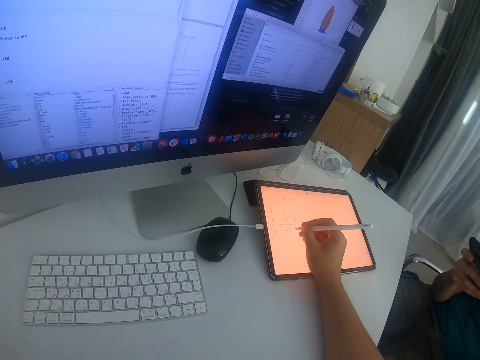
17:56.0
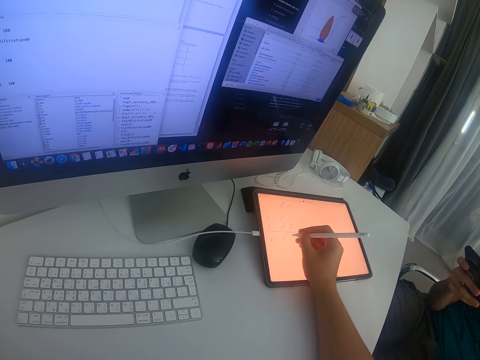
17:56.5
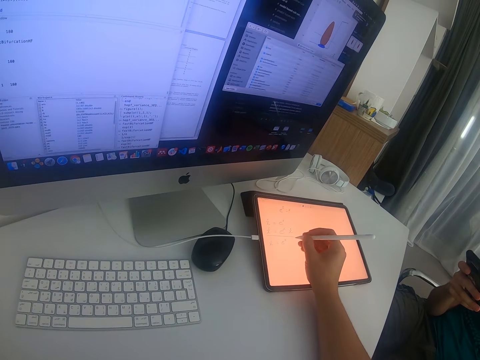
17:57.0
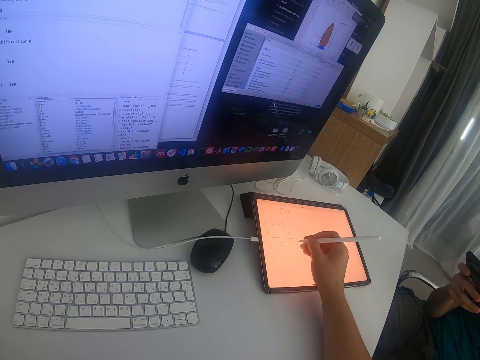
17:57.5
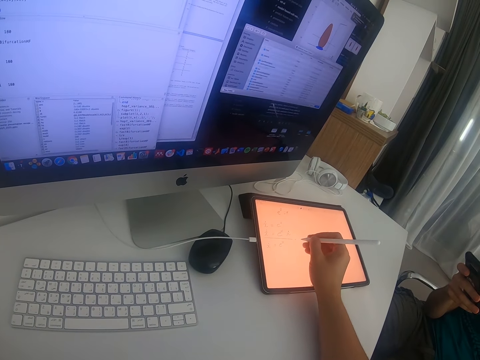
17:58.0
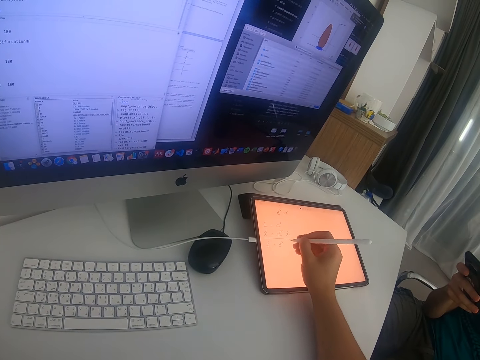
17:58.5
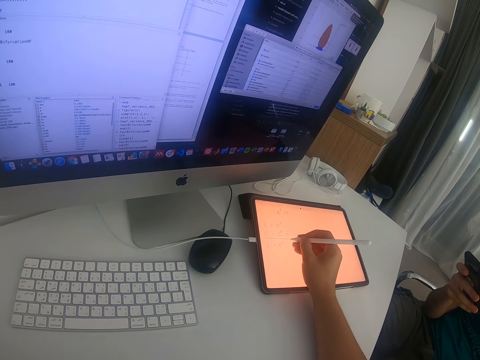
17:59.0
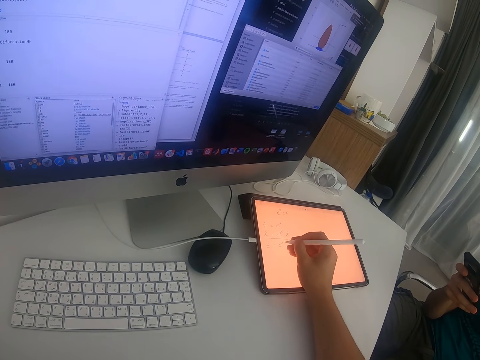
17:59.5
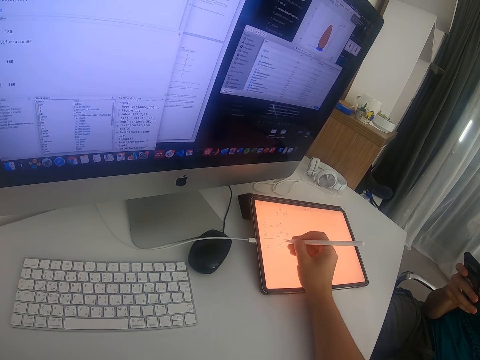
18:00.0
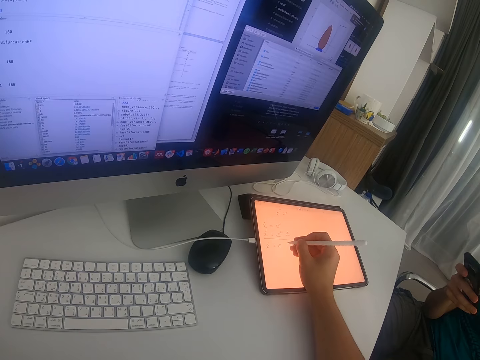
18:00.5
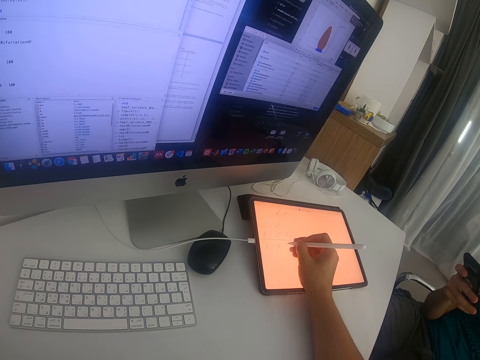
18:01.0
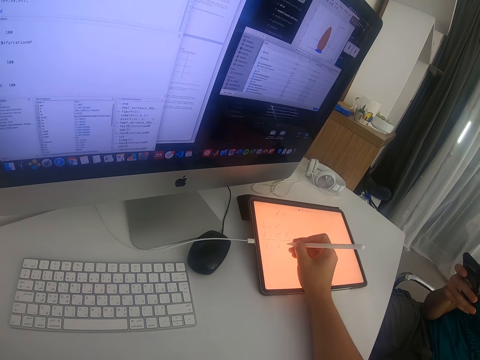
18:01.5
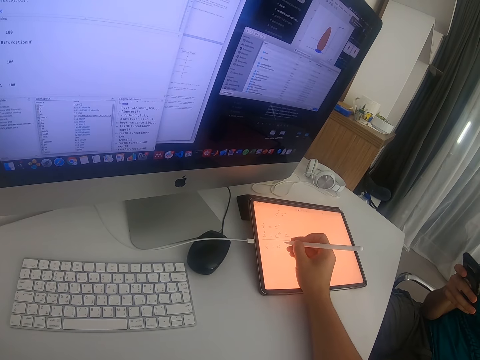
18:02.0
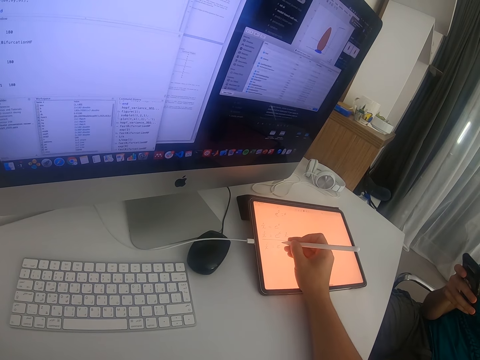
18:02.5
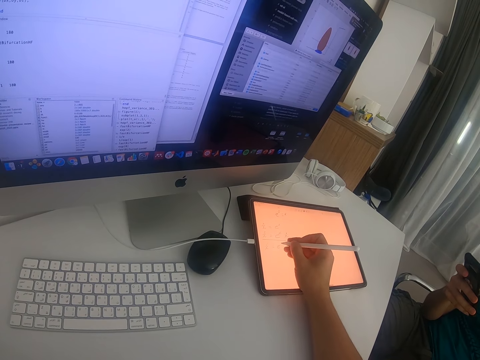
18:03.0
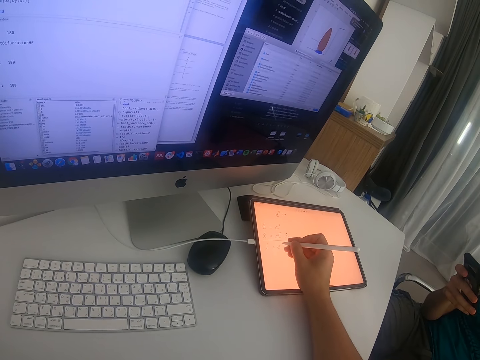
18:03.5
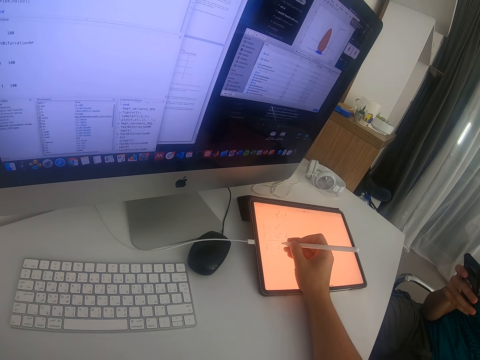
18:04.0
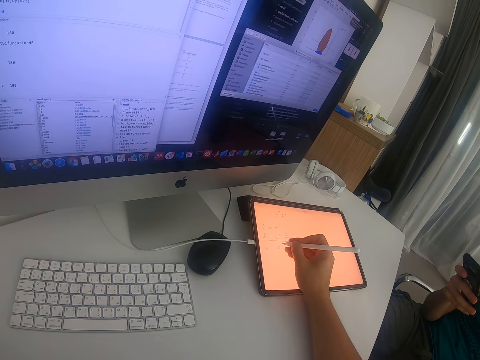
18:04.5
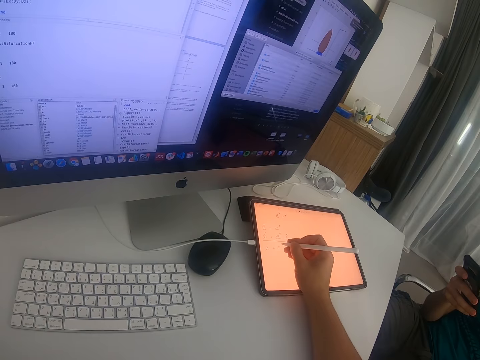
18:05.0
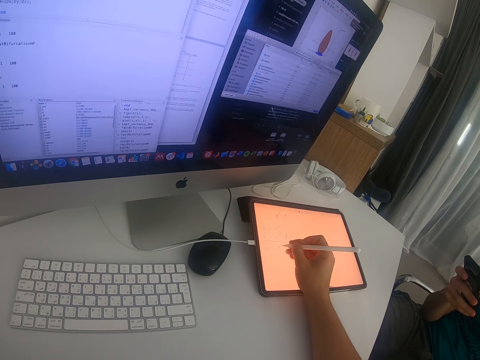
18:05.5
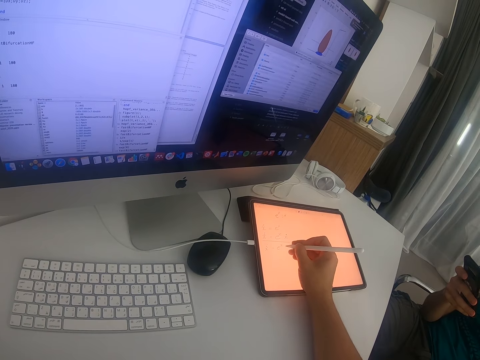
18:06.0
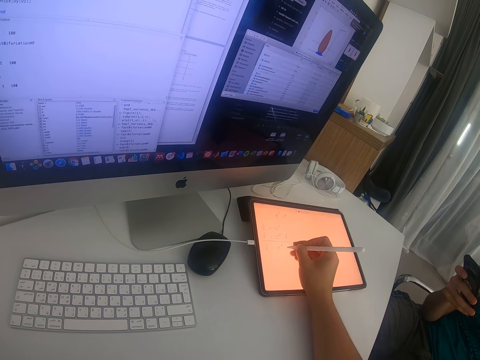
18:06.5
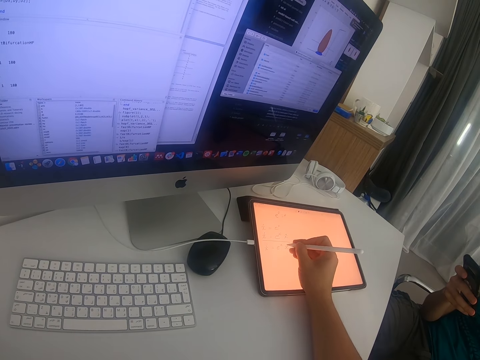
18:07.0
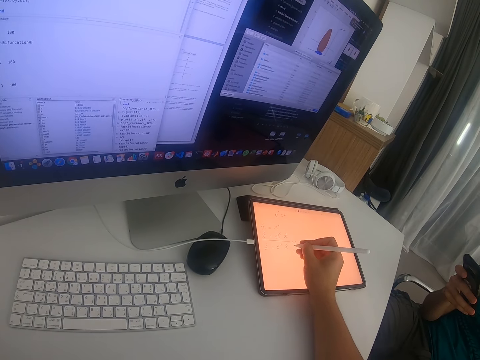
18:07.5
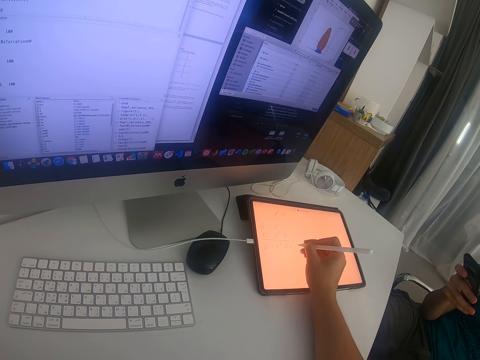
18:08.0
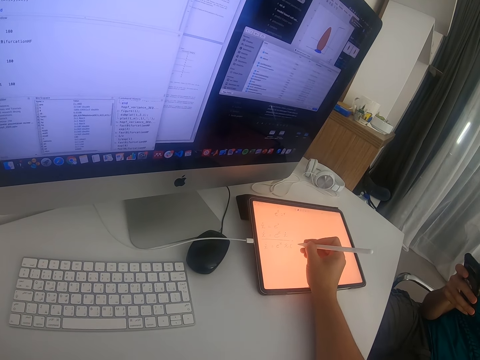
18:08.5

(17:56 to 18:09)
The camera wearer writes on the tablet.

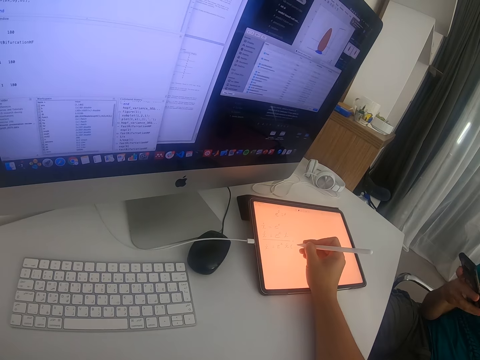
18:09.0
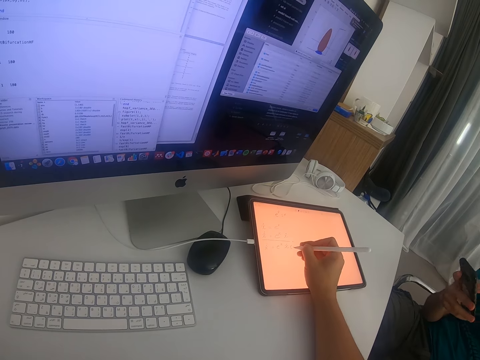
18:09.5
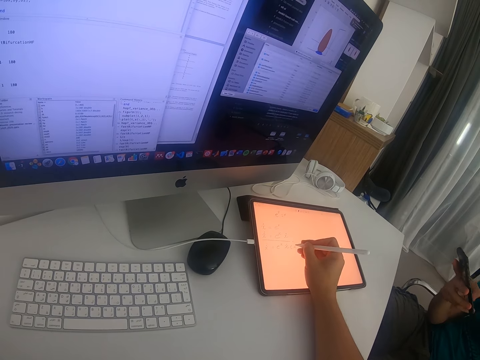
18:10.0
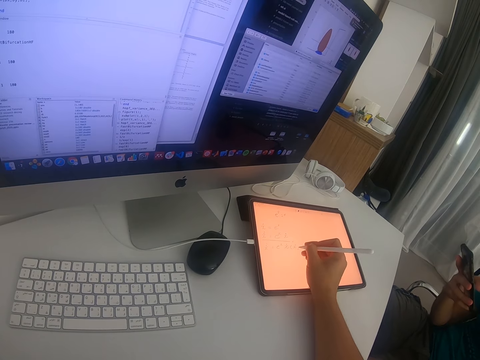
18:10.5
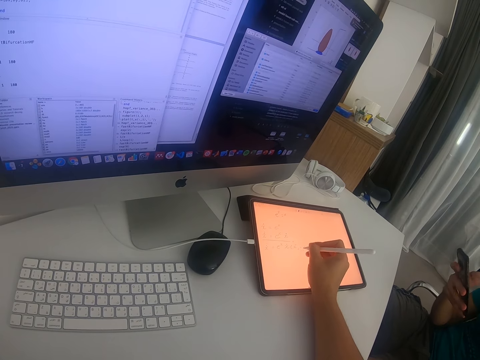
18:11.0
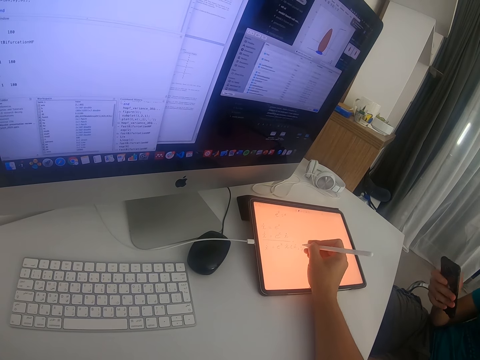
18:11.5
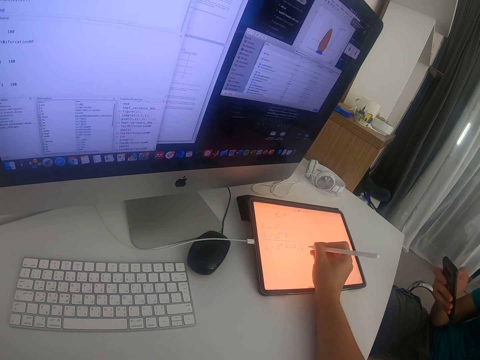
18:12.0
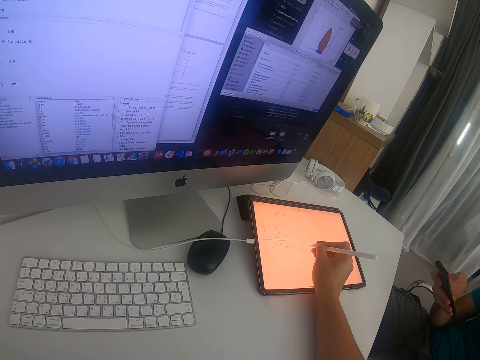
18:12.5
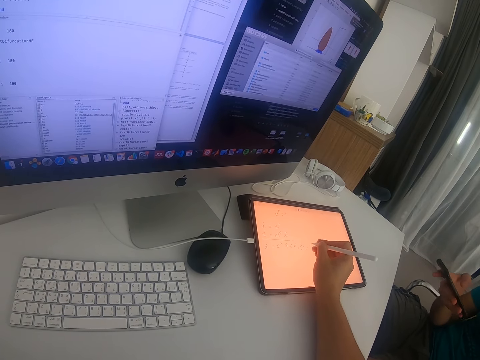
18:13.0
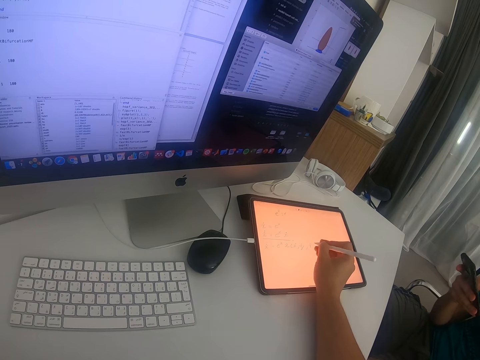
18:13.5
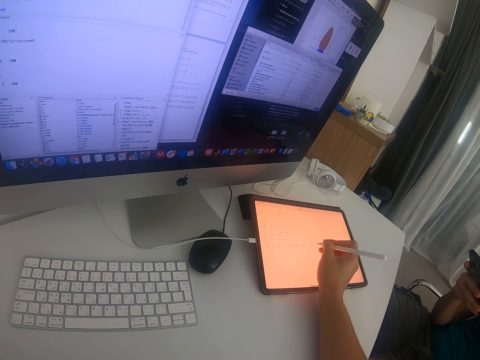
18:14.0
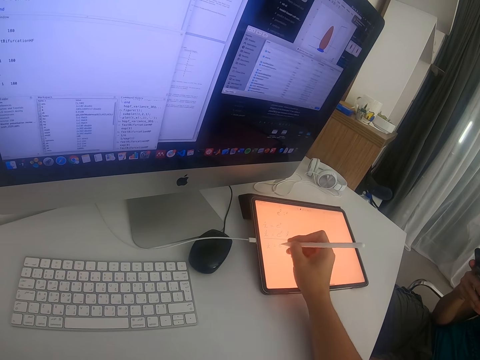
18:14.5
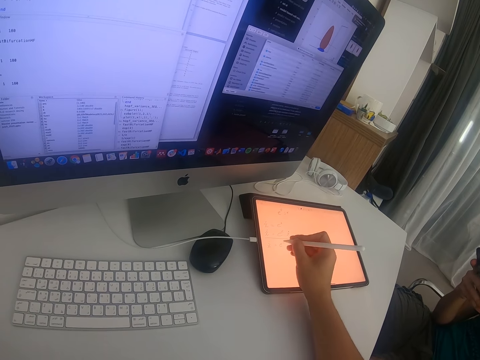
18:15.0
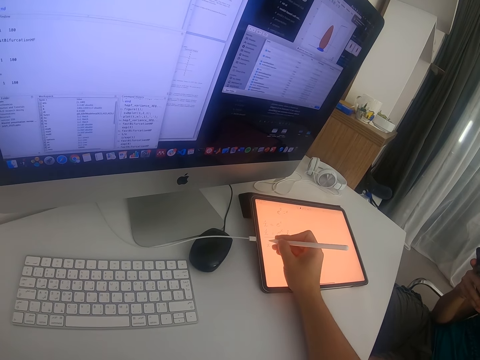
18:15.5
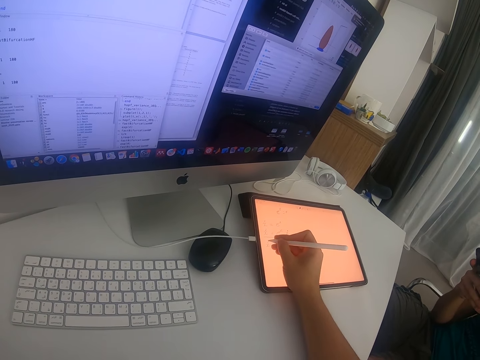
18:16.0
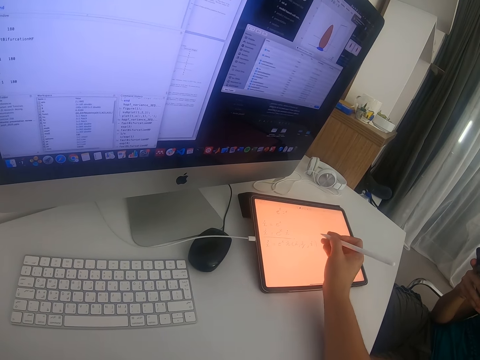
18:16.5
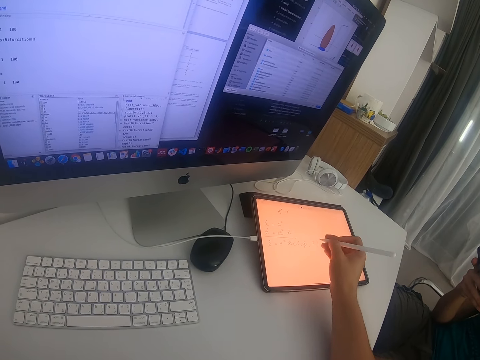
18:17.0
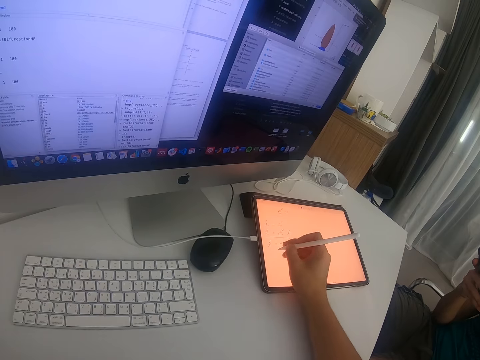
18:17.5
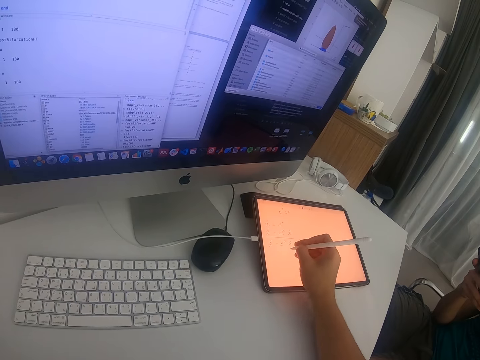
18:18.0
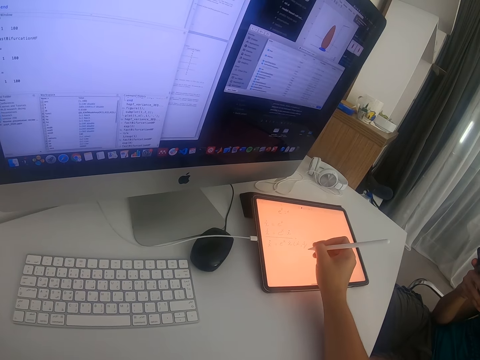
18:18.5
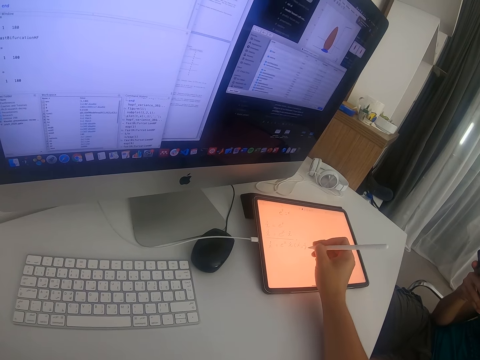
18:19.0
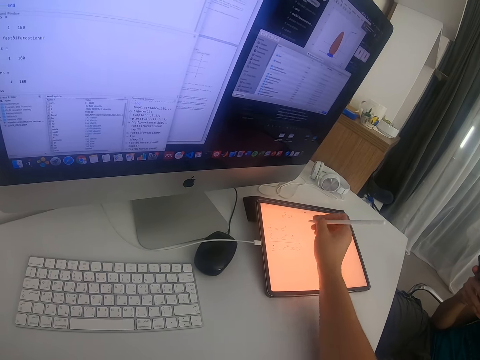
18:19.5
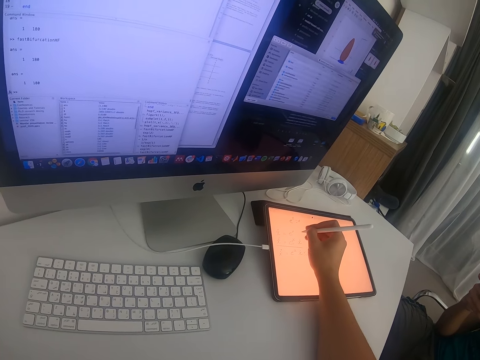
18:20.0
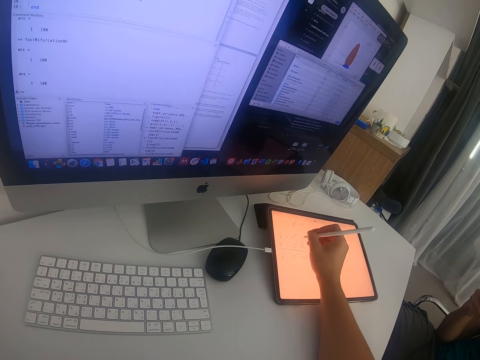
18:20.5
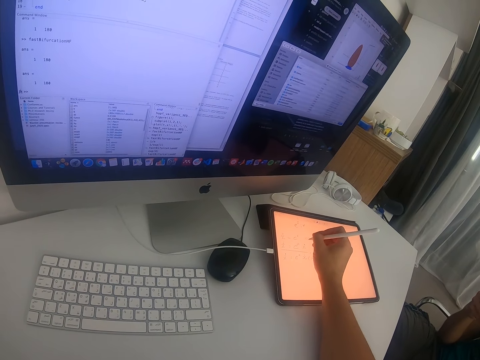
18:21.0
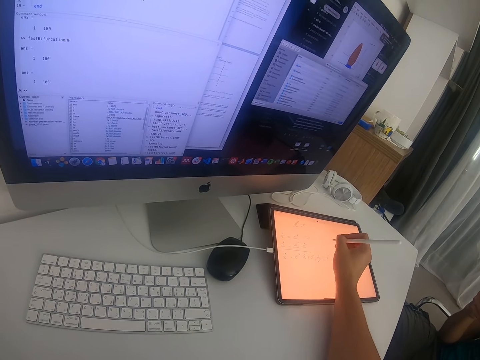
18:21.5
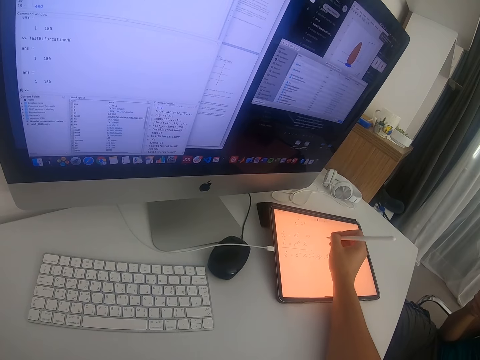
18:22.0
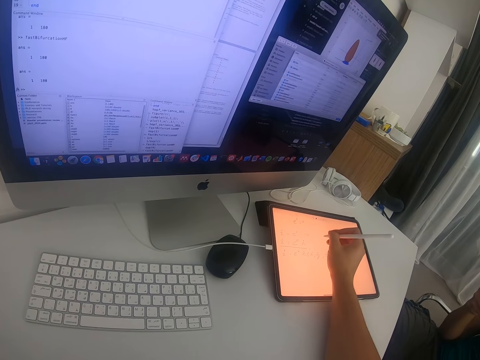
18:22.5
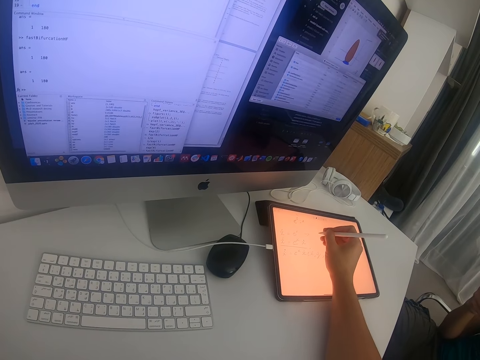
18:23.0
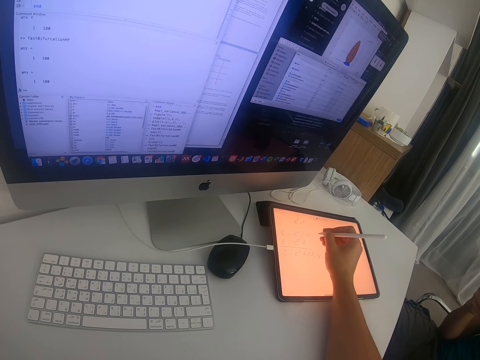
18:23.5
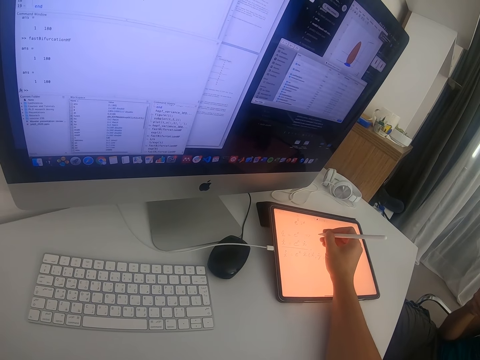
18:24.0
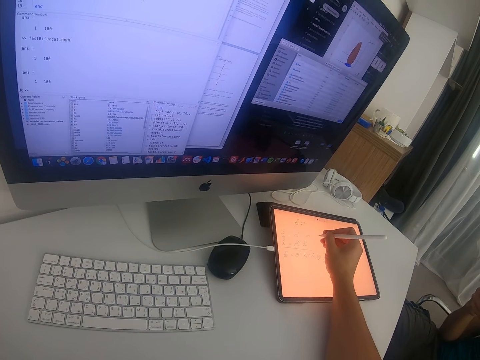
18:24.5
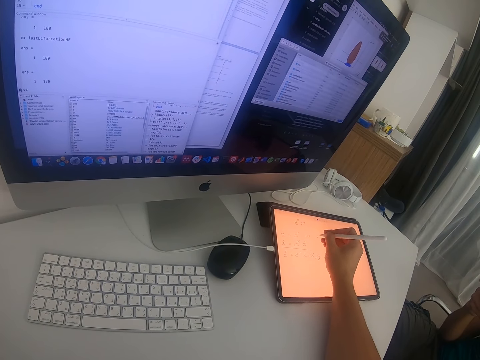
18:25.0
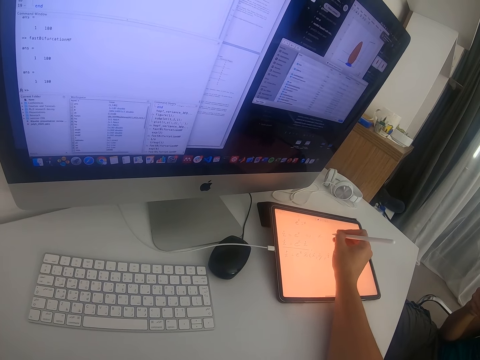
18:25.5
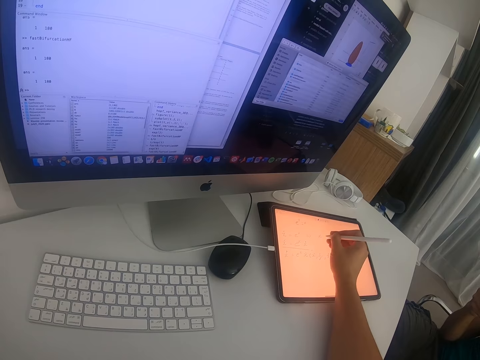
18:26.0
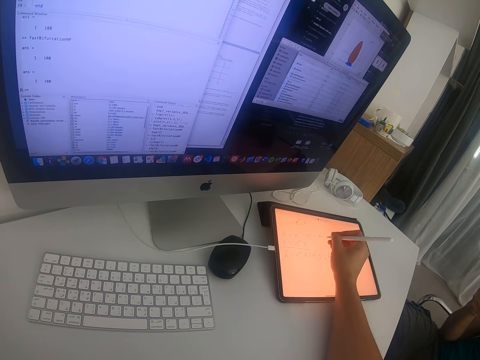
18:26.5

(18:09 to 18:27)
A person touches the phone.
